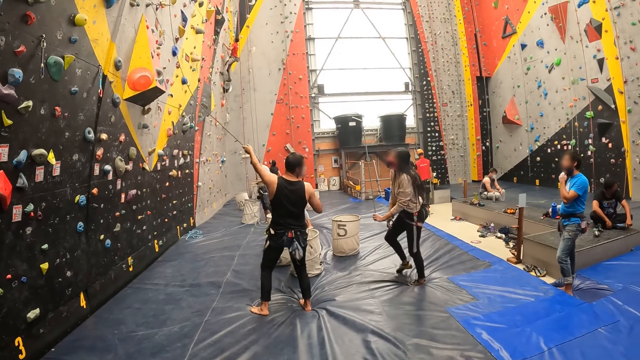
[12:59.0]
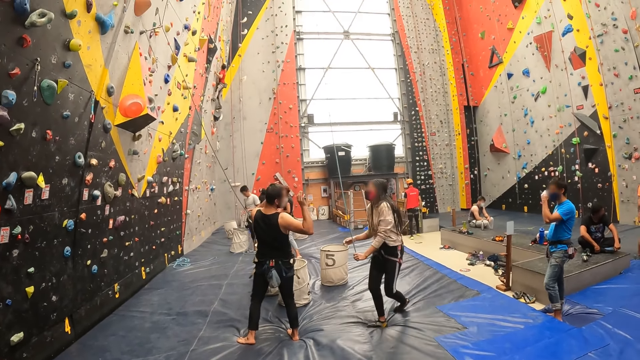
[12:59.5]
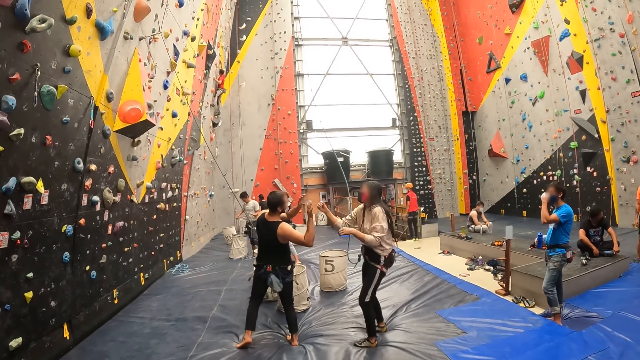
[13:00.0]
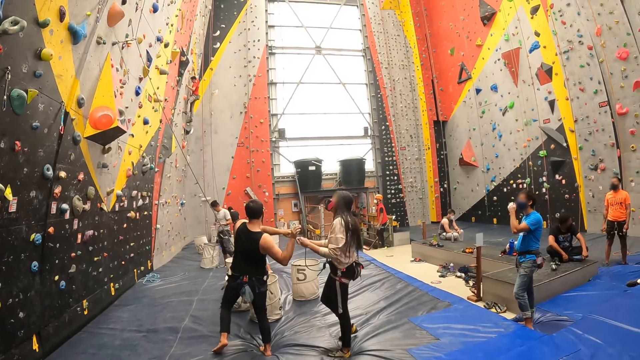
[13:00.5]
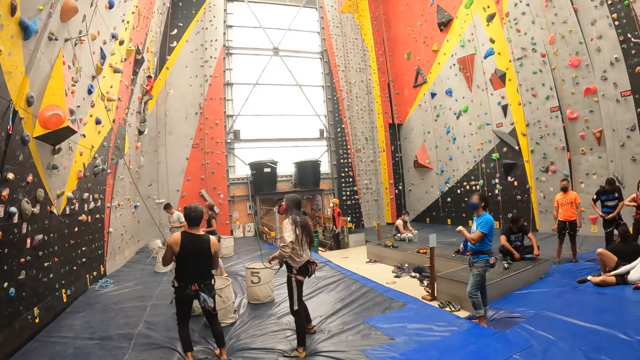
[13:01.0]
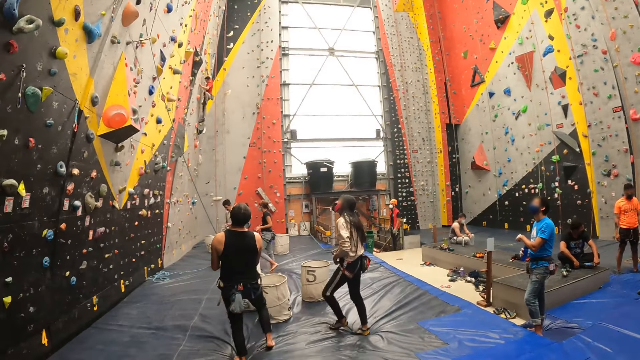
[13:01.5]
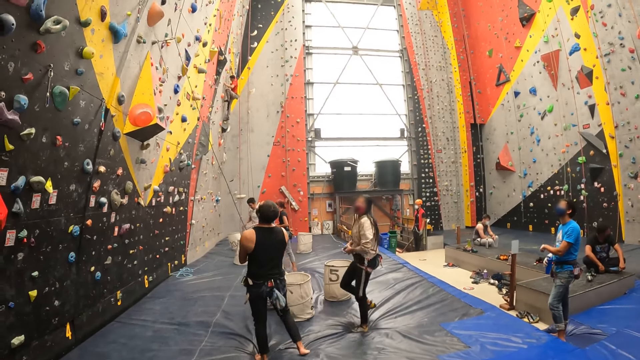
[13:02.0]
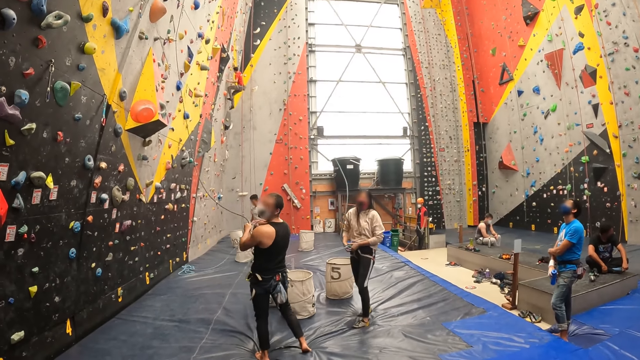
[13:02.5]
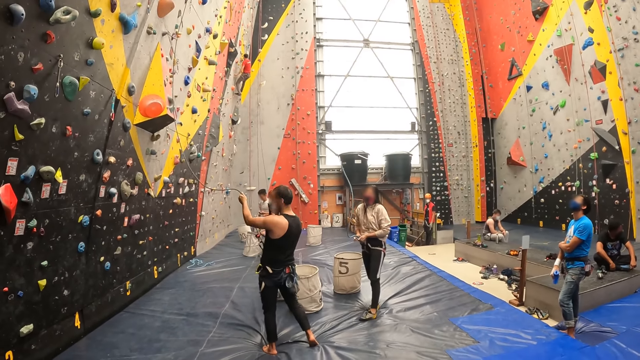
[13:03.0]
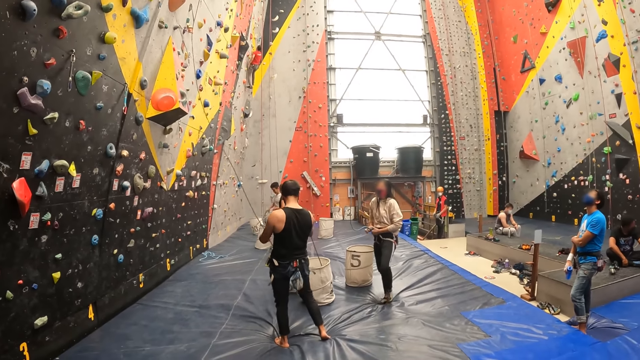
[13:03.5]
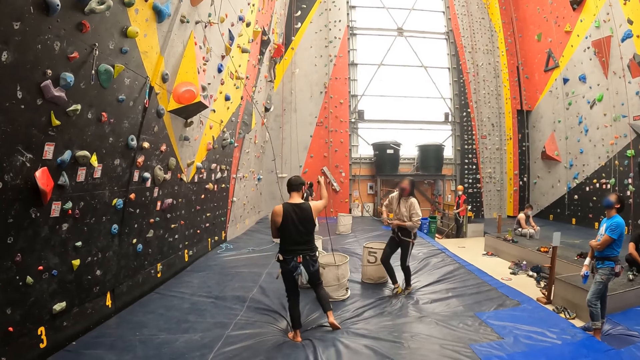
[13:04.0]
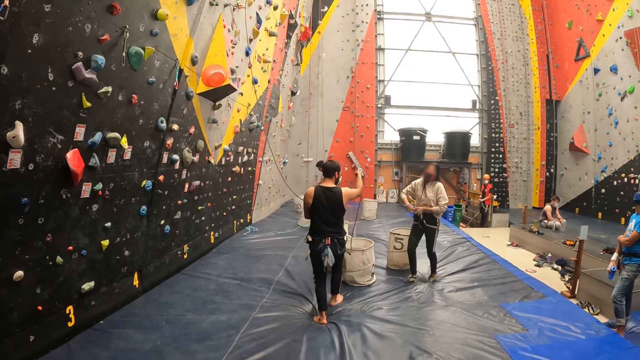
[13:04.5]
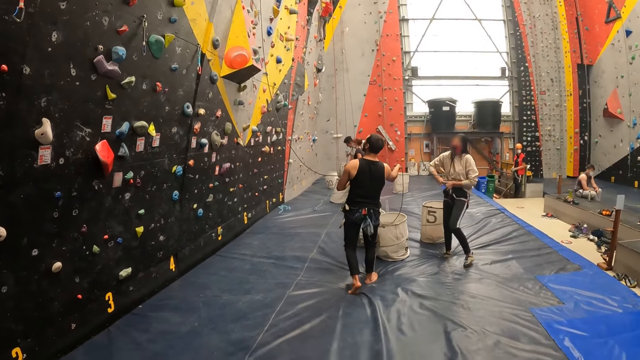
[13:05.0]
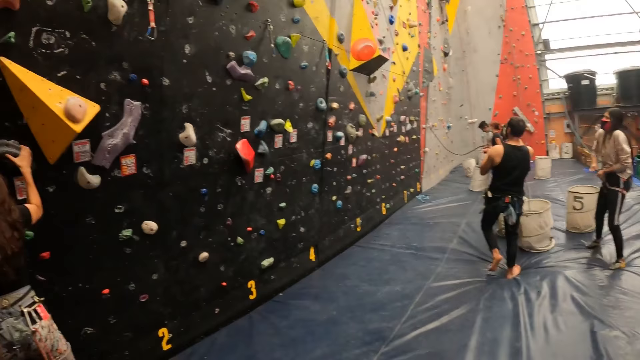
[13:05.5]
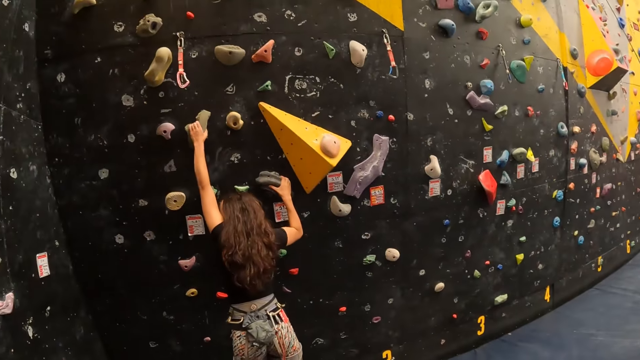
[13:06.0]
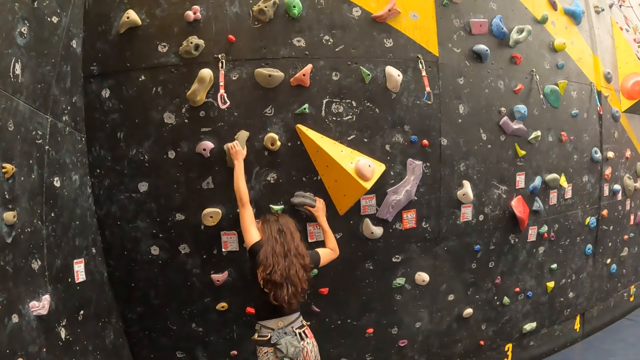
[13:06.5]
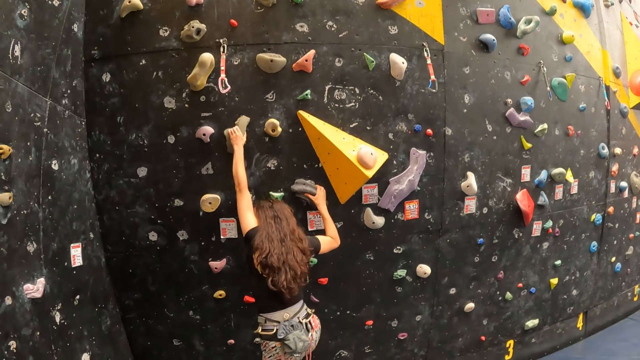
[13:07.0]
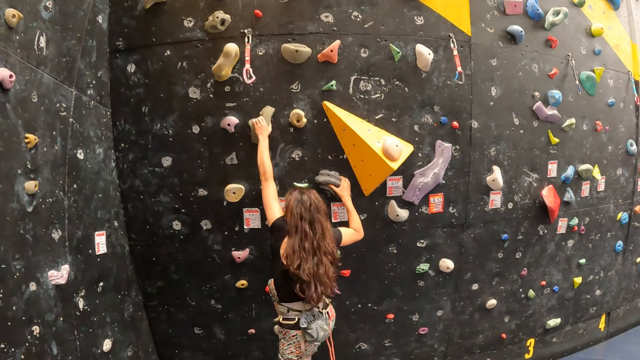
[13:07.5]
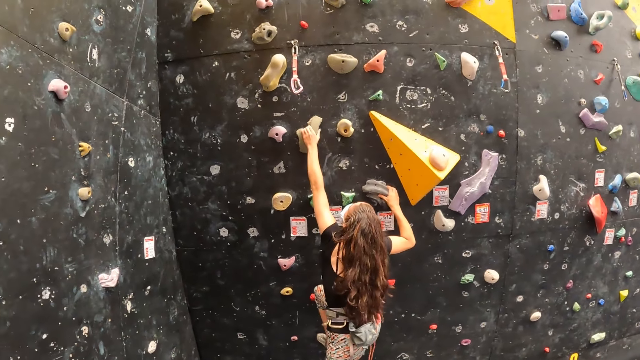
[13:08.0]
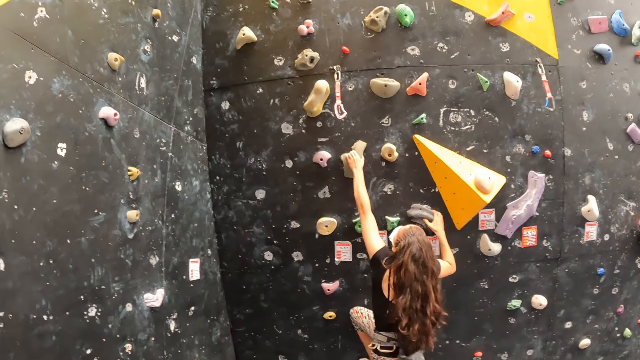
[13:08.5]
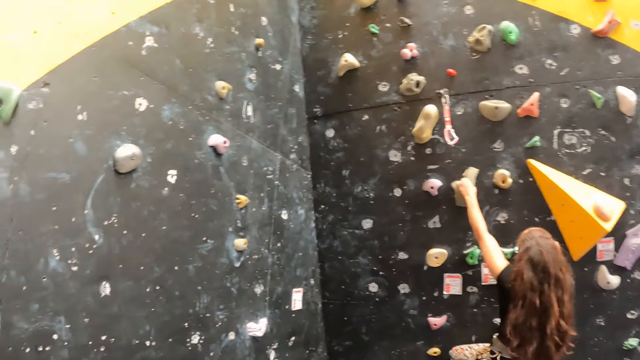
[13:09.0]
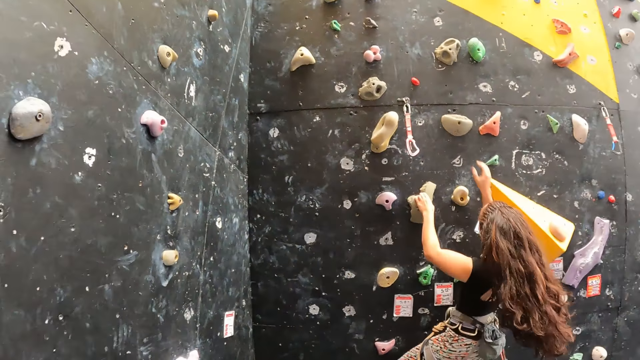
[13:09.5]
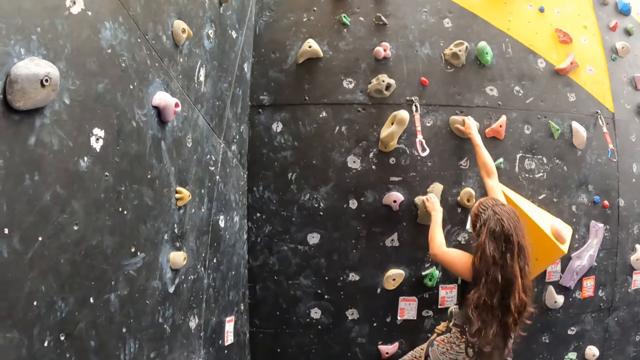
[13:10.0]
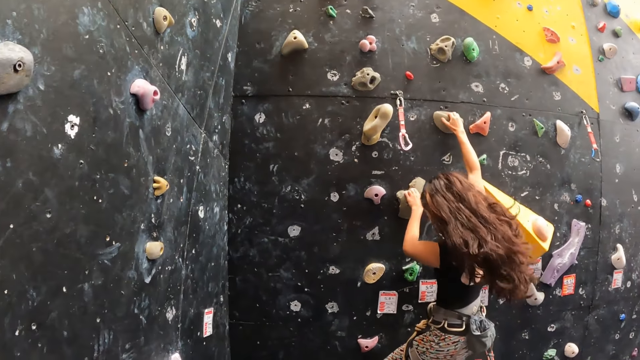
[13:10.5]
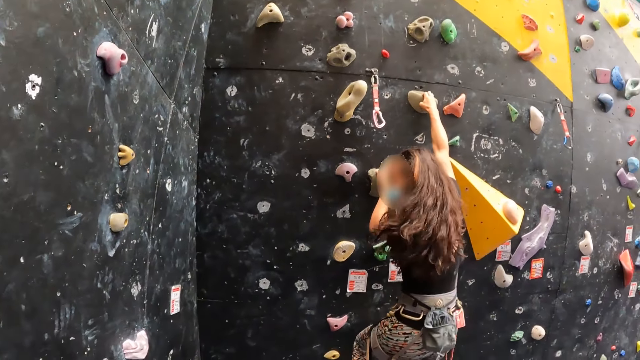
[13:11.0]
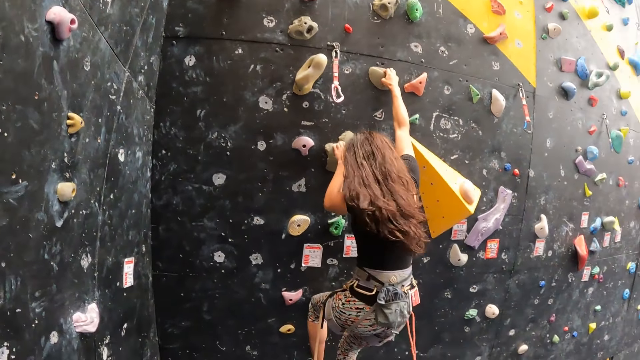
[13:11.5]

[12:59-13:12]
The camera wearer looks around. A person climbs up the wall.

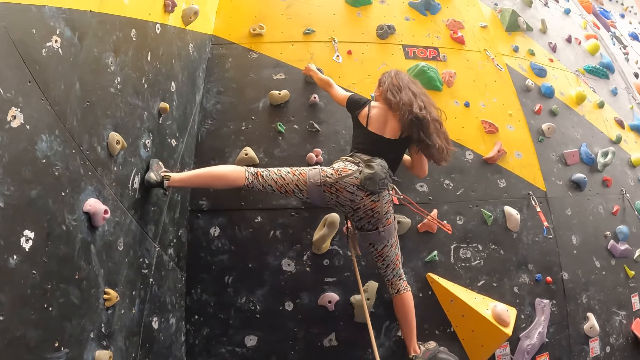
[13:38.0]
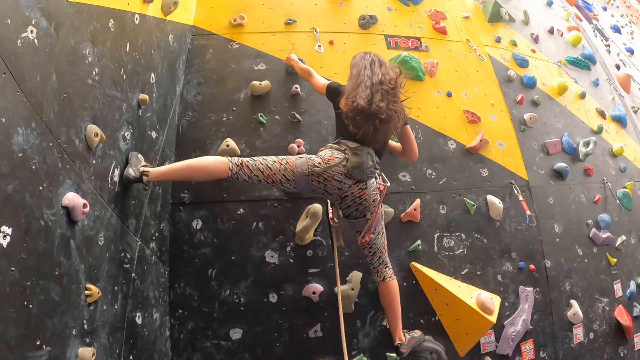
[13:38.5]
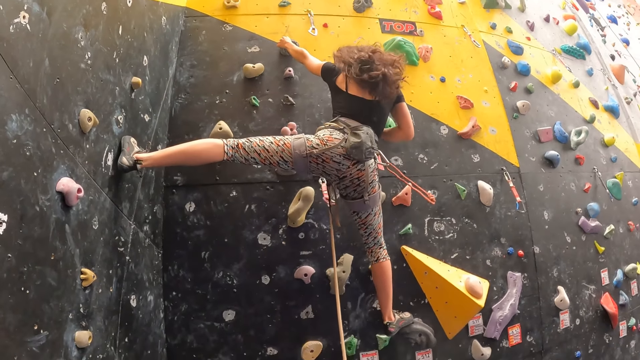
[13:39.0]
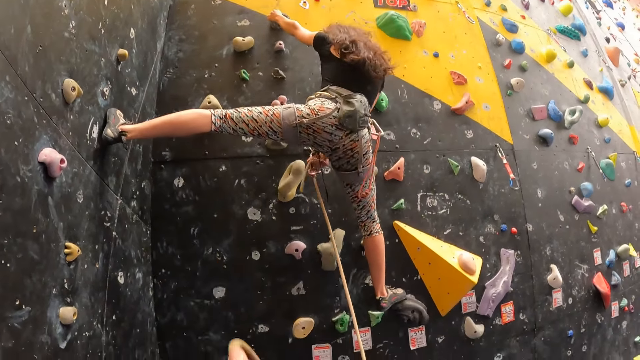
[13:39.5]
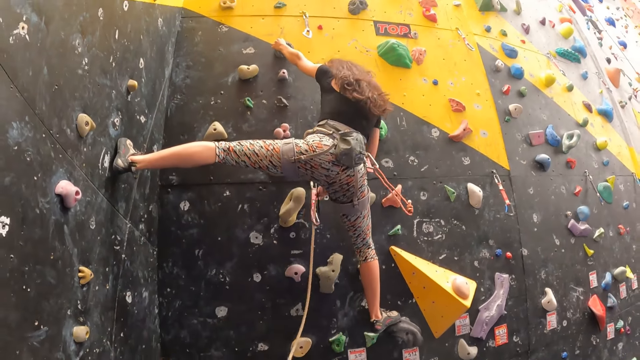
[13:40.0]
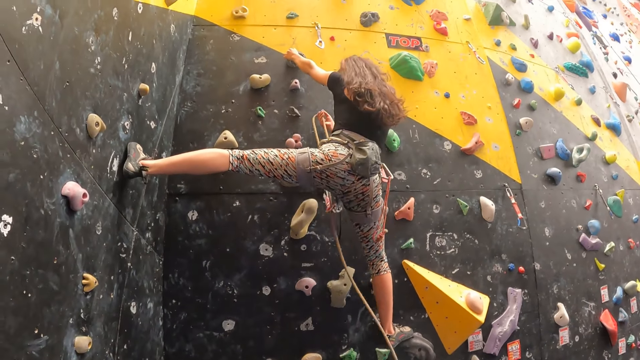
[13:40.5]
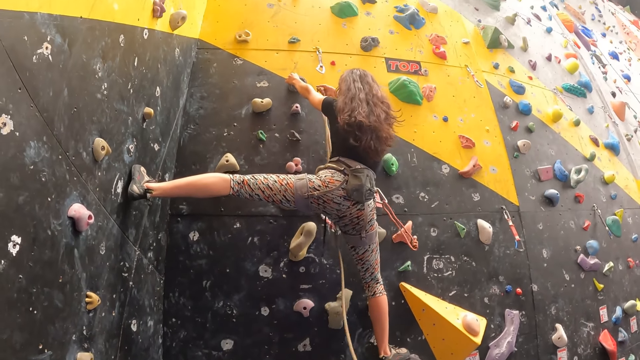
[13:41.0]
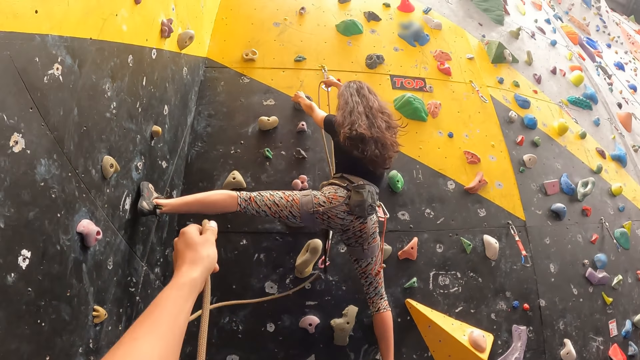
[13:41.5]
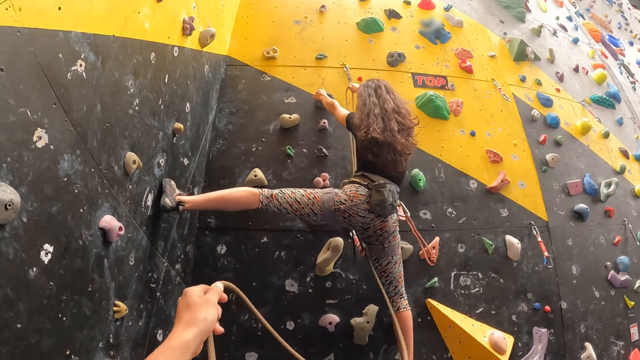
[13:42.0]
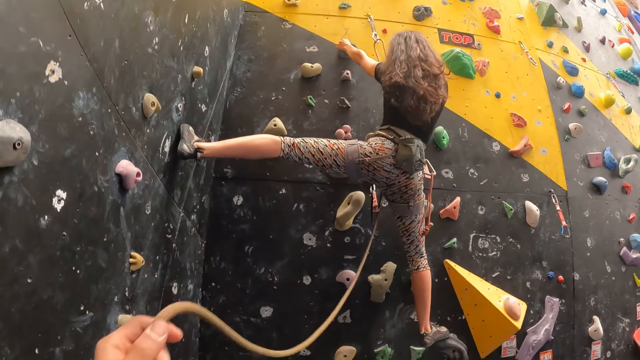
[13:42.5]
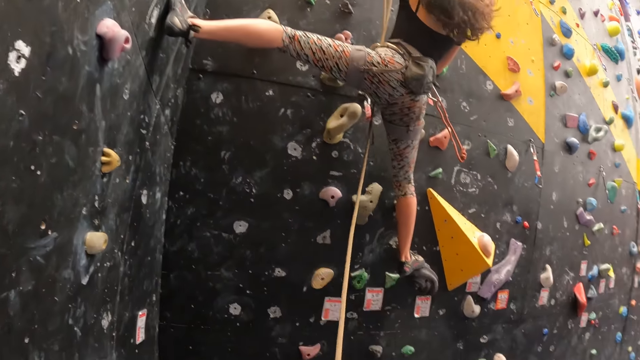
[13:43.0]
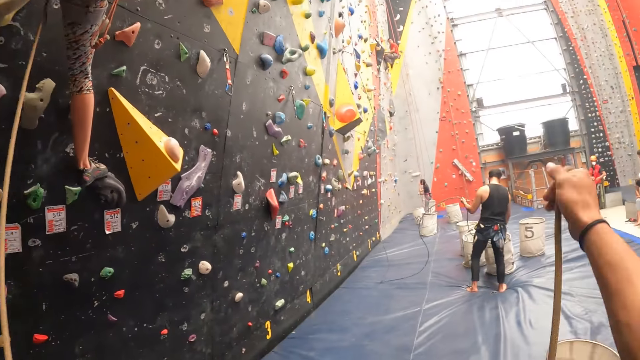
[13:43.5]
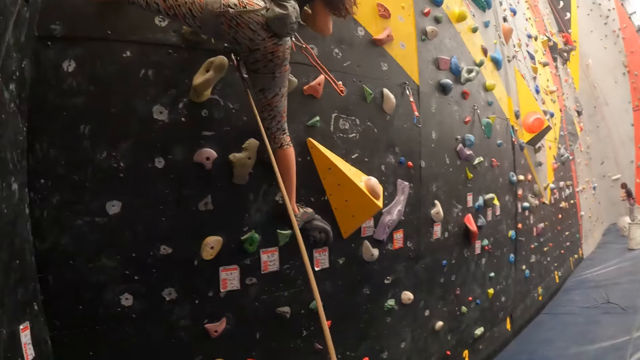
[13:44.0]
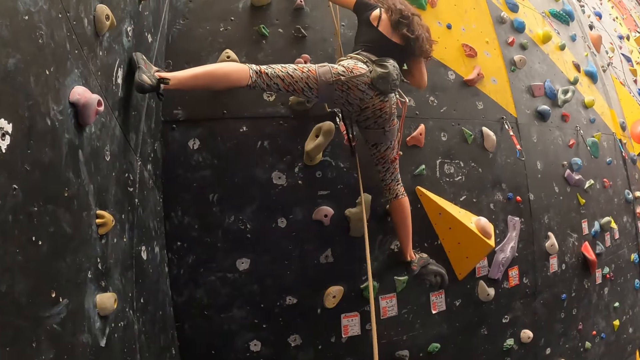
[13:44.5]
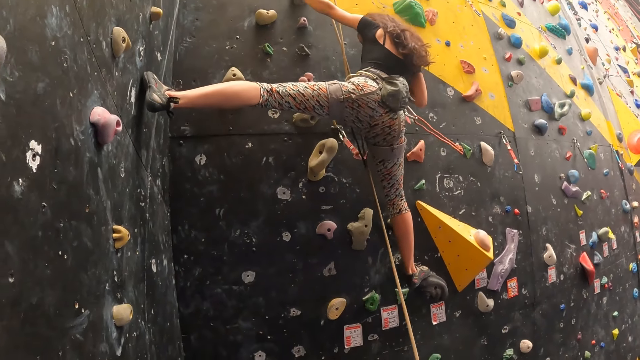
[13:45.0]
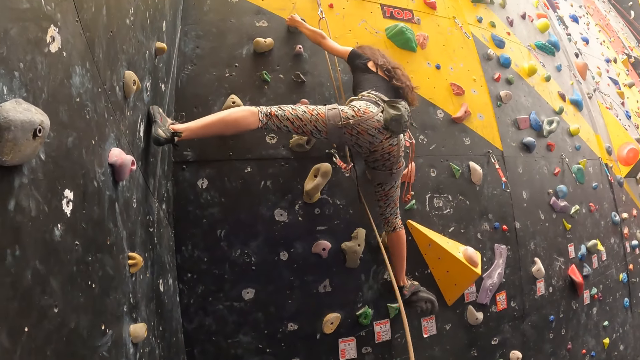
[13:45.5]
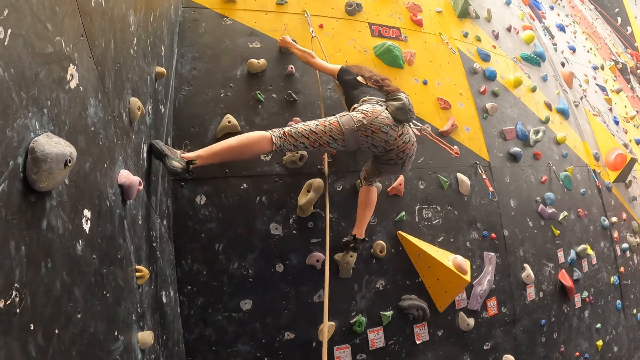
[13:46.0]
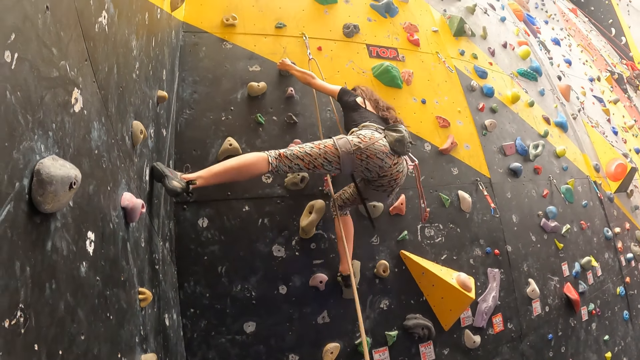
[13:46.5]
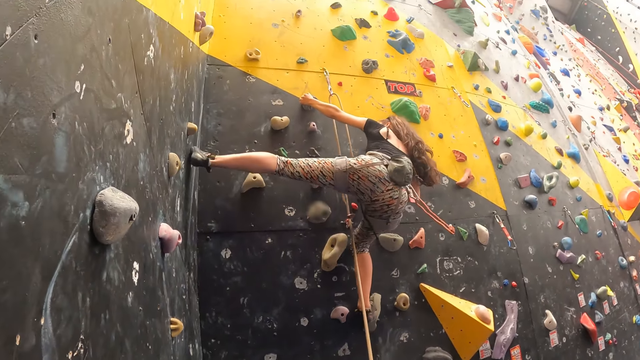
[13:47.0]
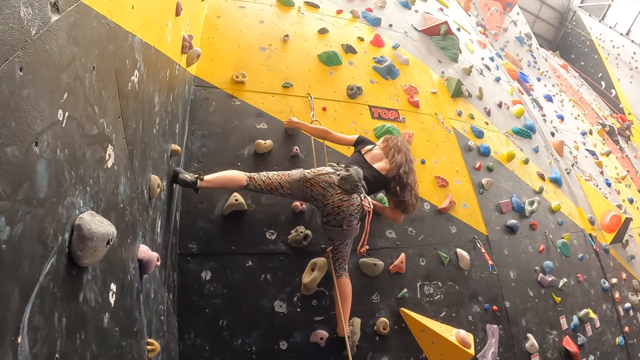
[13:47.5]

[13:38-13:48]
The camera wearer pulls the rope. They stretch out the rope.
